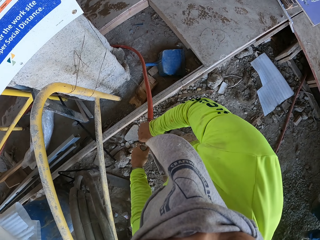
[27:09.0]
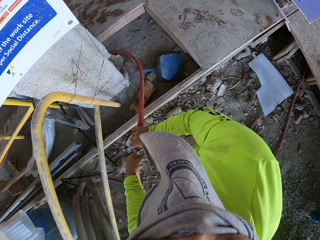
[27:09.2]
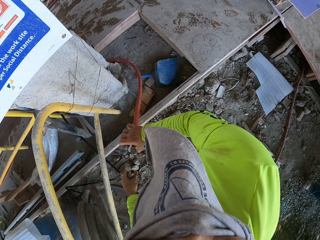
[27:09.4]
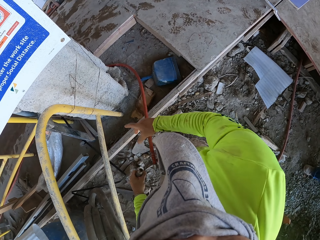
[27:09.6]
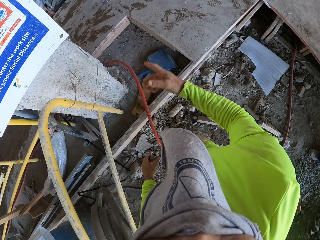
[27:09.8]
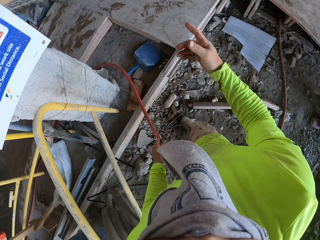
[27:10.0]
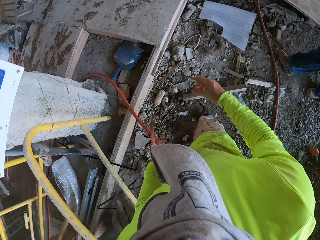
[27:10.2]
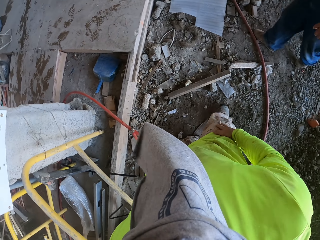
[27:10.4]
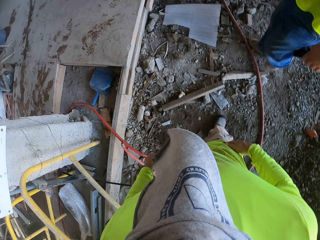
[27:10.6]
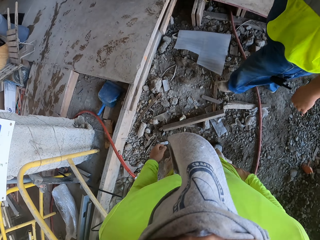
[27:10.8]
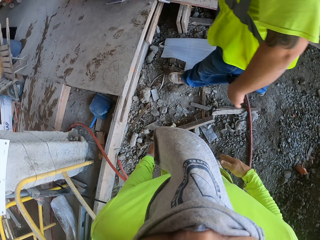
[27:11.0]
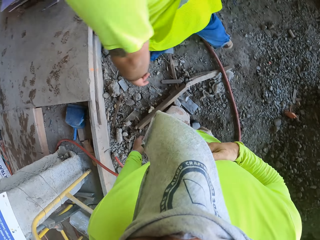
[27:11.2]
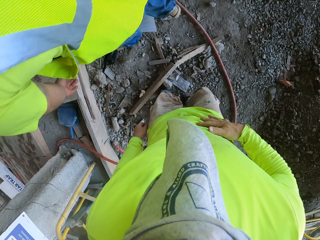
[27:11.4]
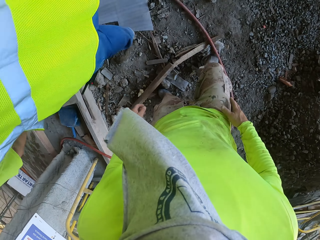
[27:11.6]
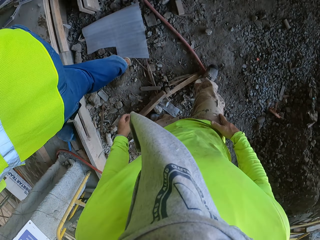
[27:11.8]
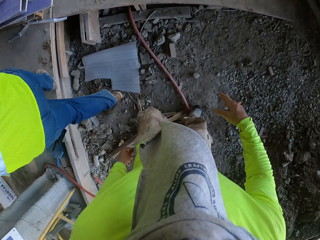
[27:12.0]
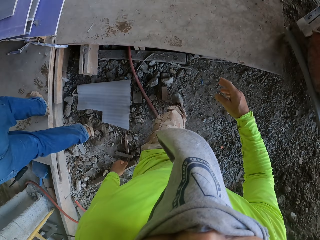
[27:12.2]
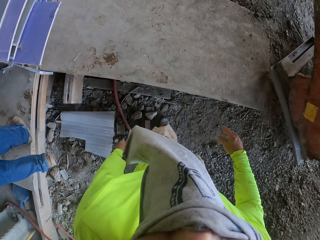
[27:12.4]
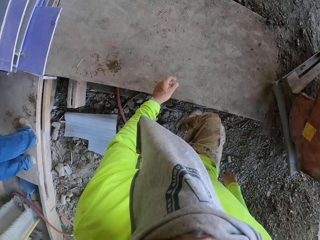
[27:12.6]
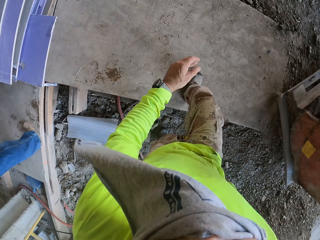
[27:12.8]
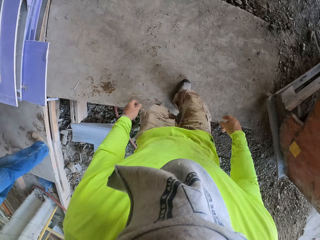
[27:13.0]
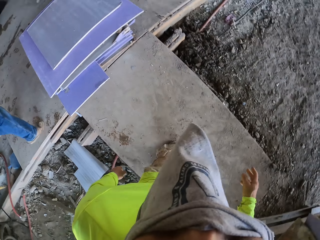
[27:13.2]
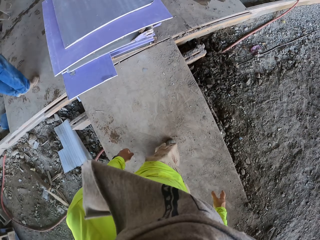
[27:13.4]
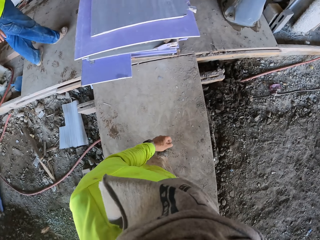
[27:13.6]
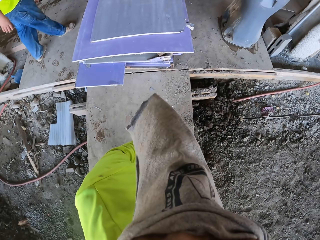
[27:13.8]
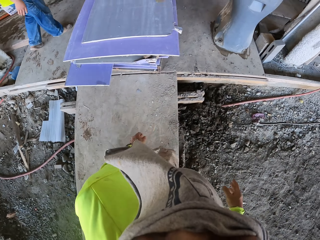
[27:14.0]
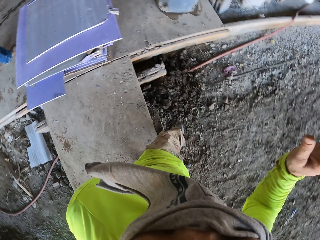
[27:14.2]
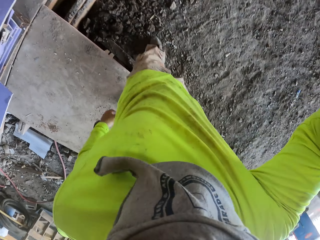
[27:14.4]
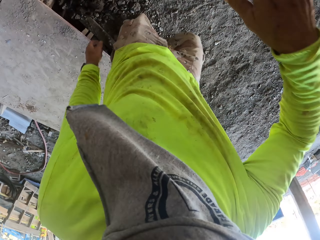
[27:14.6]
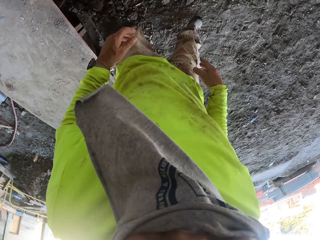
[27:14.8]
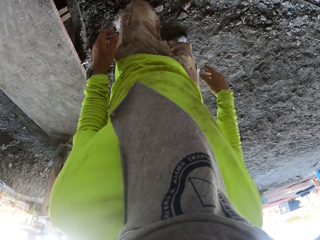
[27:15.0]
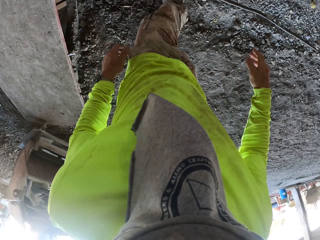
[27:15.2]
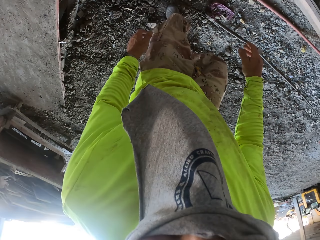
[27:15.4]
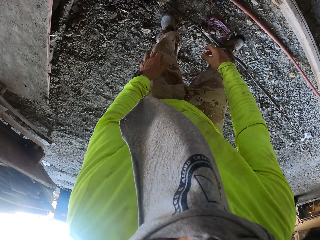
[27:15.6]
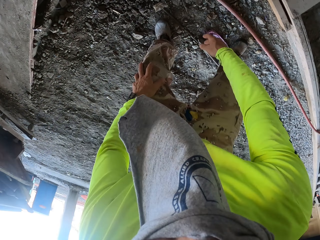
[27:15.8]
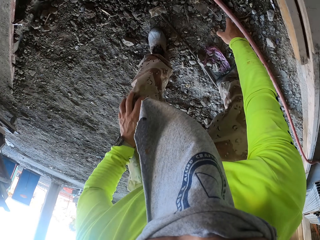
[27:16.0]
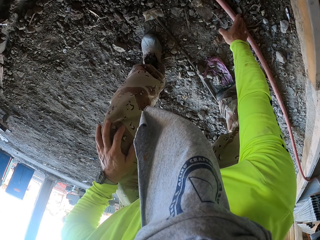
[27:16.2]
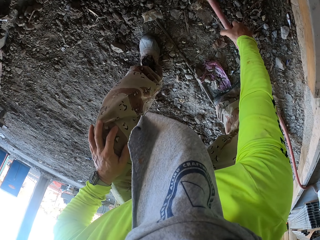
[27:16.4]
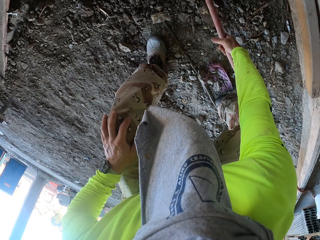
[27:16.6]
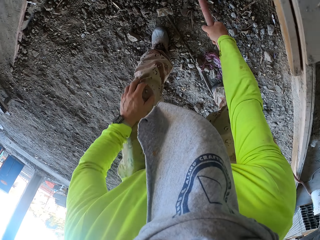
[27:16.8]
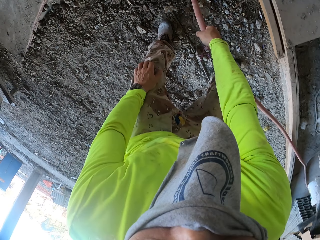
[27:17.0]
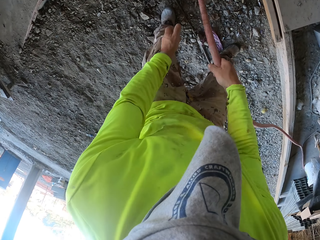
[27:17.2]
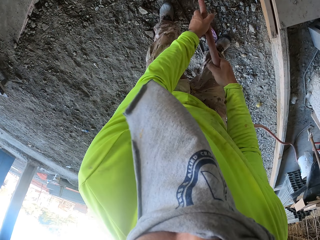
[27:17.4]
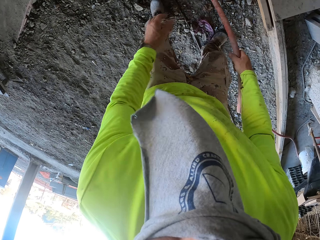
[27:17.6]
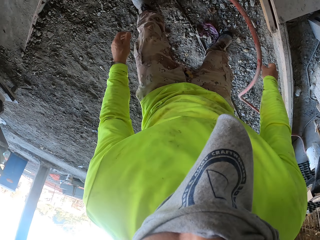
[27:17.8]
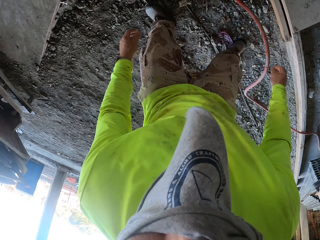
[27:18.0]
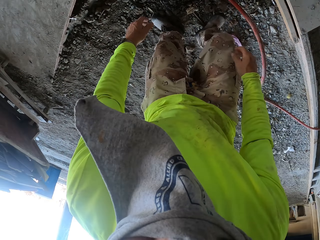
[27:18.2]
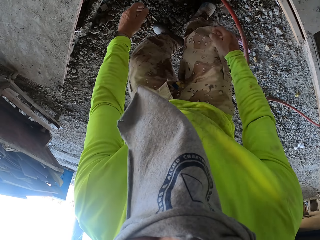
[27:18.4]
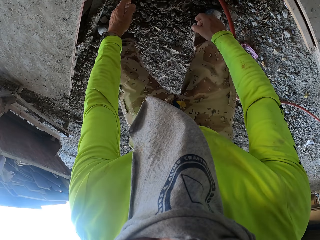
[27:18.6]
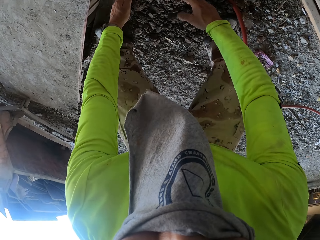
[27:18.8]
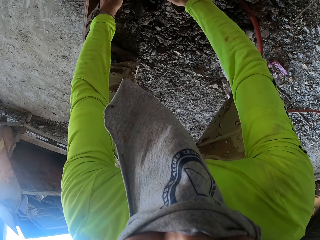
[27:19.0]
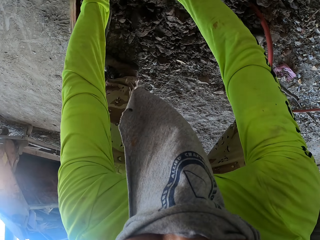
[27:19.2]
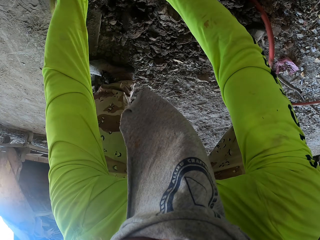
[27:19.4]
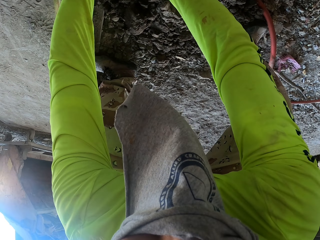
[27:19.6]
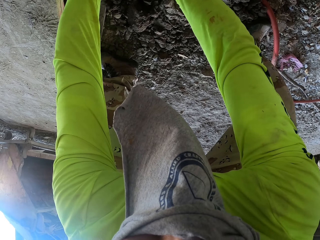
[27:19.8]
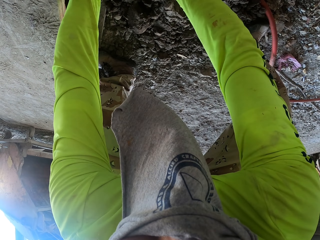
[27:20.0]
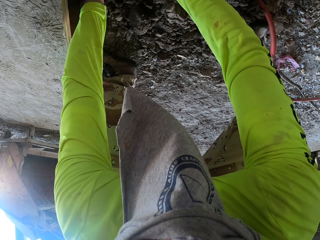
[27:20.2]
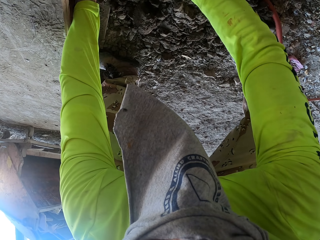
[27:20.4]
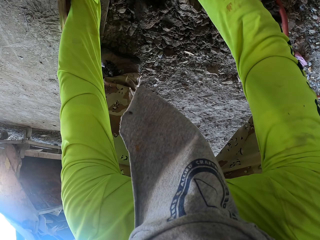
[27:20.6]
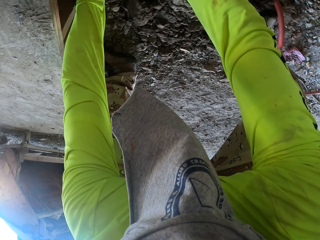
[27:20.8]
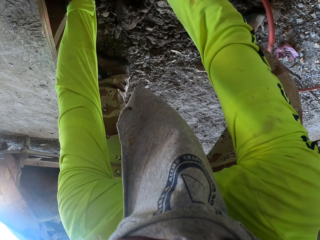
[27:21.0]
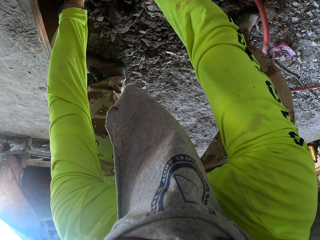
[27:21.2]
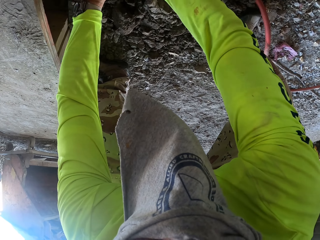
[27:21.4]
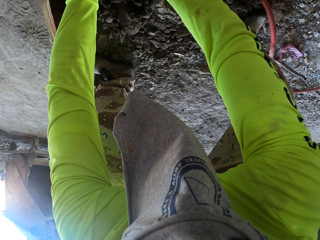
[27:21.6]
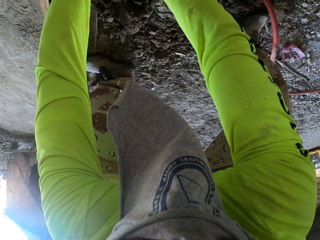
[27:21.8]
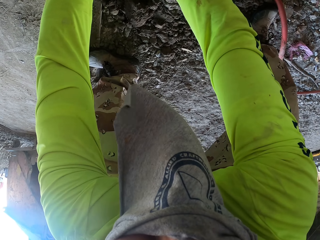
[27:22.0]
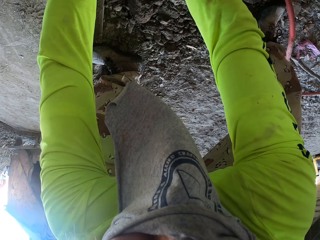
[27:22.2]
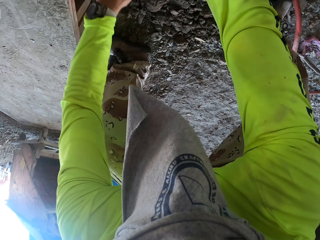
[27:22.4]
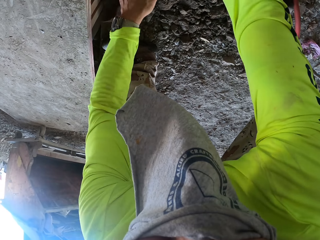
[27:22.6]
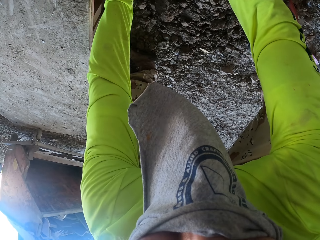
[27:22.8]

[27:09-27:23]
The camera wearer disconnects the pipe. They walk around the construction site. They take the pipe. They pull the pipe. They drop the pipe. They move the stone.

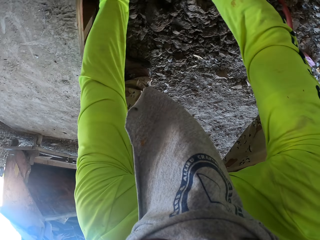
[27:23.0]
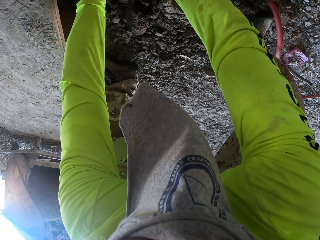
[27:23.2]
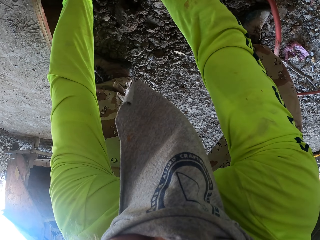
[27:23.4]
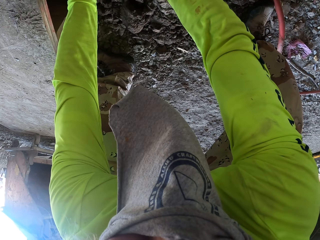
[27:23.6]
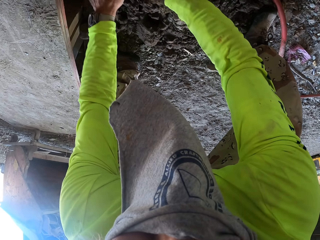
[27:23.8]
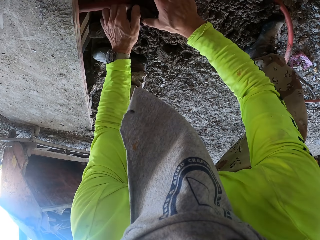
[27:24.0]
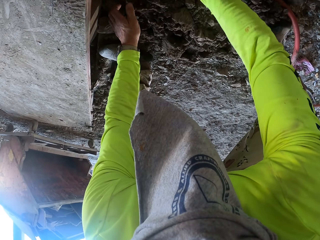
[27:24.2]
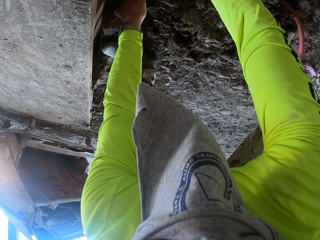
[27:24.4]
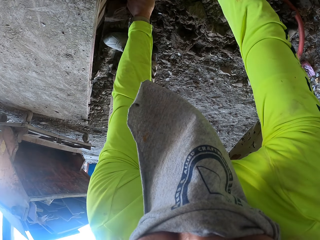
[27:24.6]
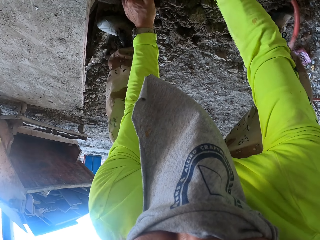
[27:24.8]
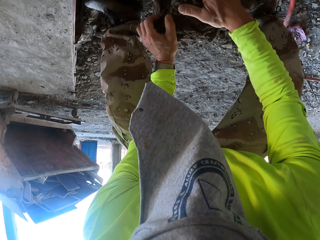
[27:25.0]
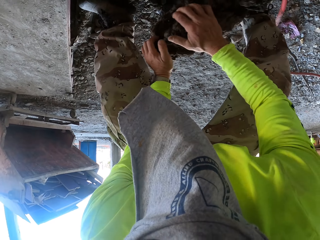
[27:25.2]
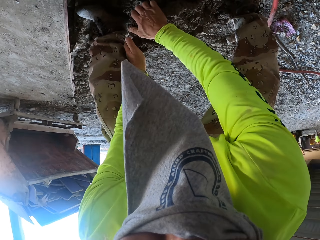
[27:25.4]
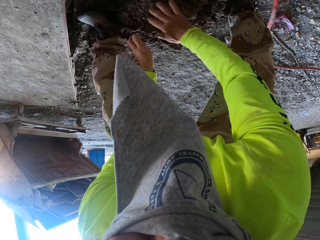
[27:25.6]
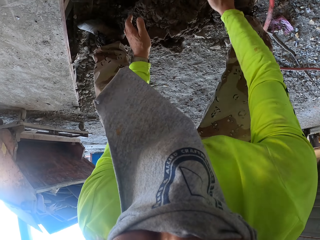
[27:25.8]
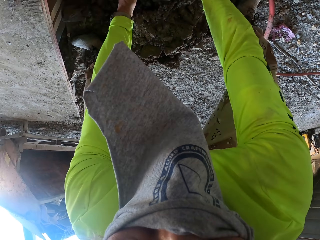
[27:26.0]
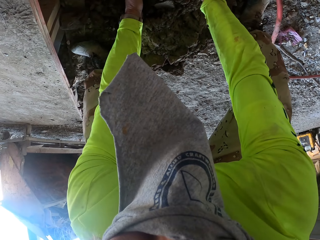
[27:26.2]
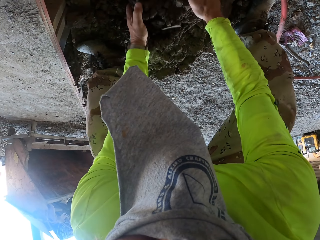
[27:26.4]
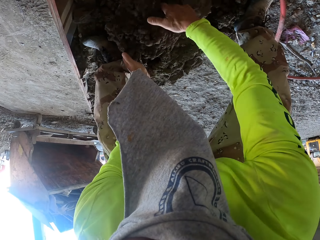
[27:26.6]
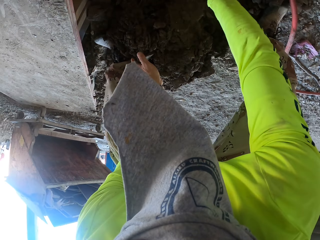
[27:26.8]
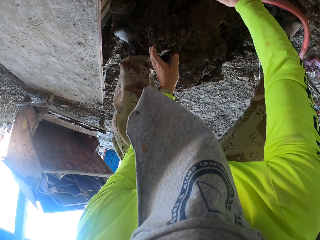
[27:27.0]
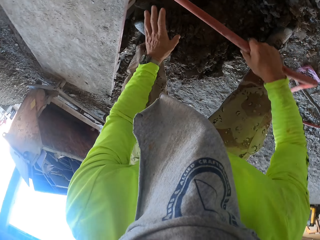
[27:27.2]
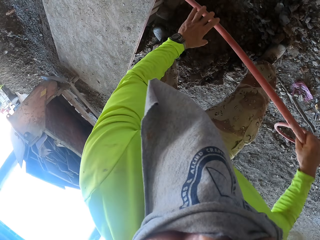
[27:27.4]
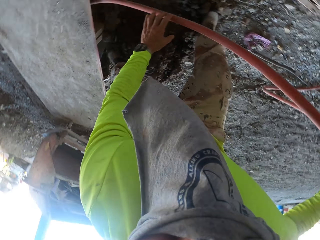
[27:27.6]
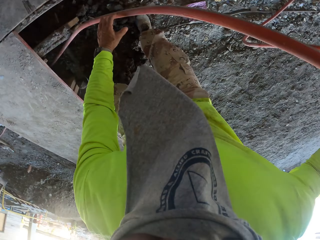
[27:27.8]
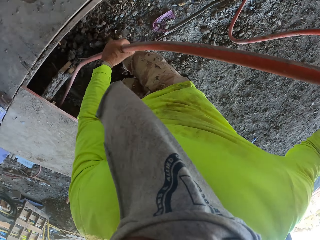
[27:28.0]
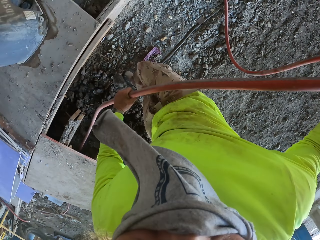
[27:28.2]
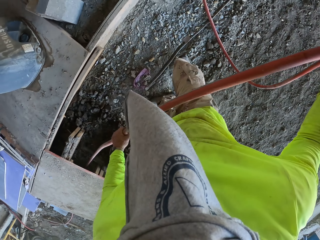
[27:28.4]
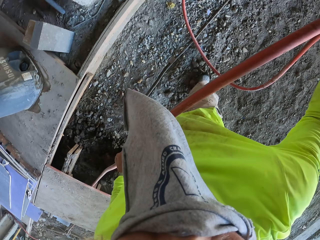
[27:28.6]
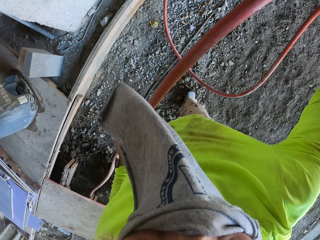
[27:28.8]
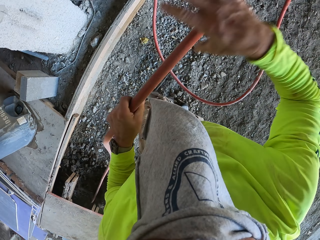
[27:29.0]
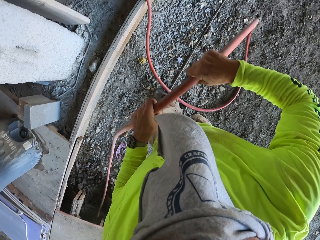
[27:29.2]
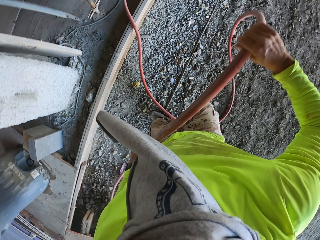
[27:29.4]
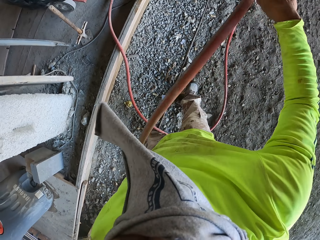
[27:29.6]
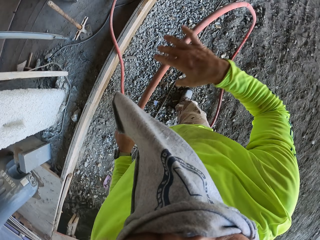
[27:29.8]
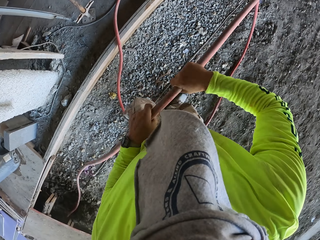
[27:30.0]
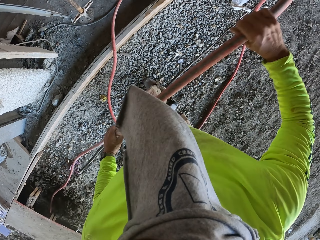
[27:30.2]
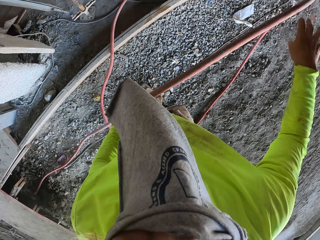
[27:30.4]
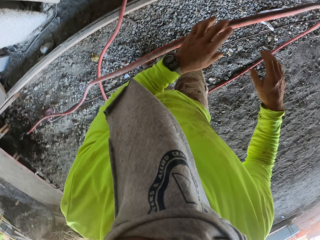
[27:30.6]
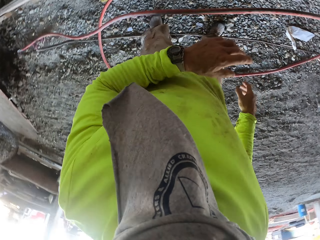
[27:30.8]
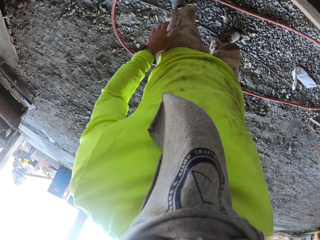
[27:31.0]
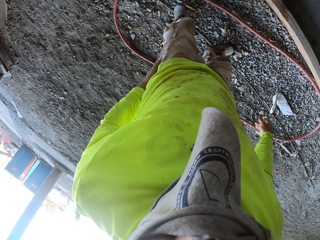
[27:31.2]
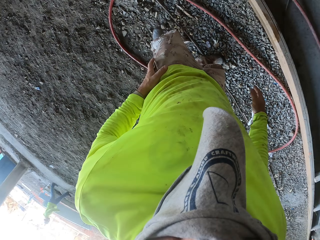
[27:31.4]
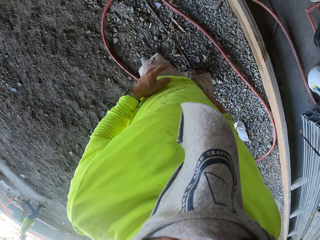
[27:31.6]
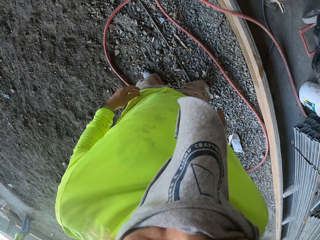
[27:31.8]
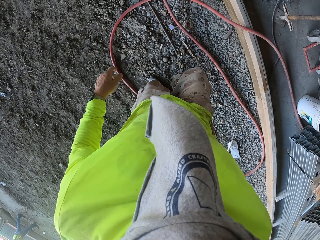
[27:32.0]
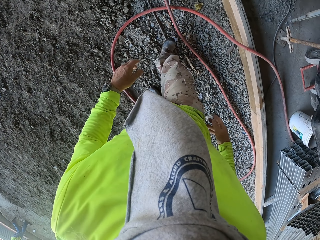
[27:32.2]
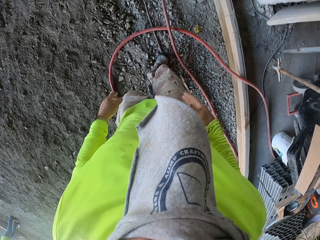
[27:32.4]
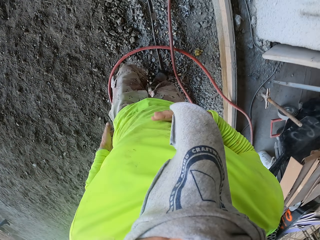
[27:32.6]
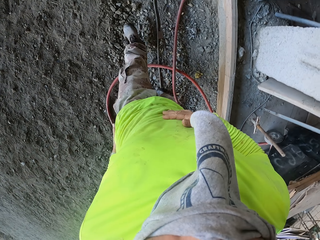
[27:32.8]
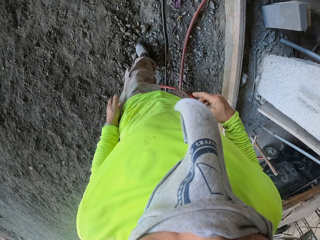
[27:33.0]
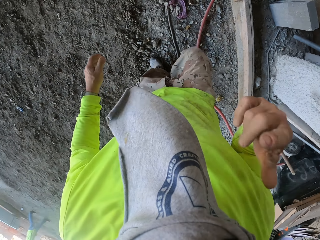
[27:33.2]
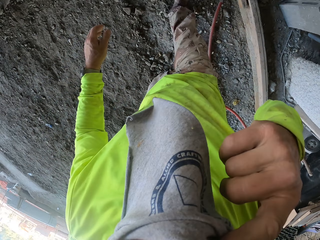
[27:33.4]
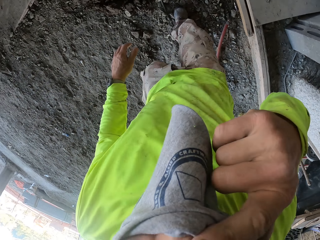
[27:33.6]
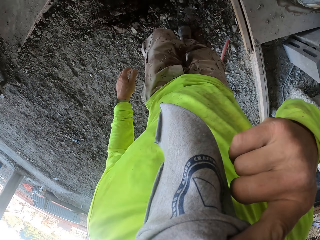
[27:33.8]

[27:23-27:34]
The camera wearer pulls a concrete stone. They pull the pipe. They drop the pipe.
